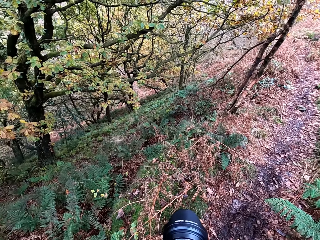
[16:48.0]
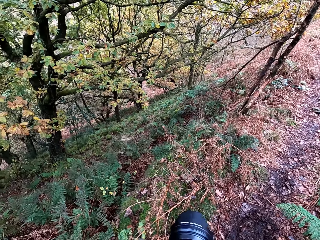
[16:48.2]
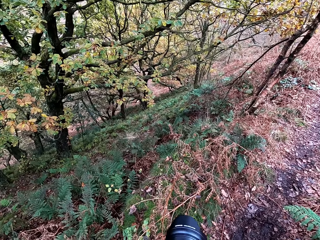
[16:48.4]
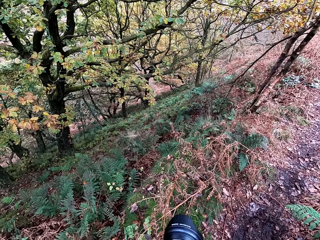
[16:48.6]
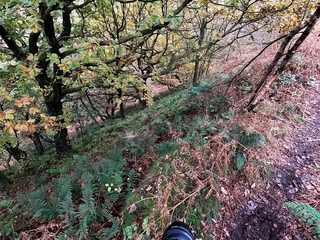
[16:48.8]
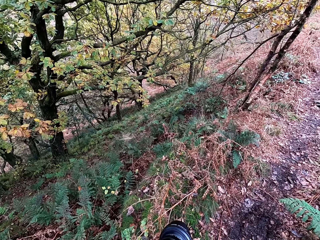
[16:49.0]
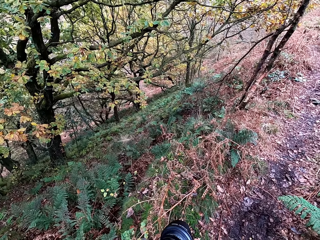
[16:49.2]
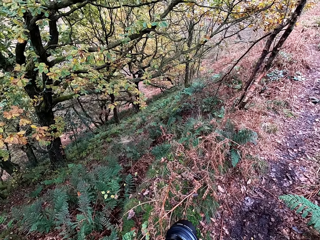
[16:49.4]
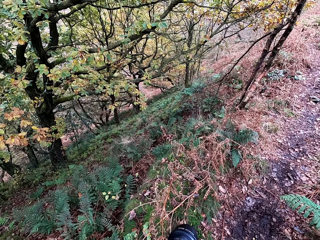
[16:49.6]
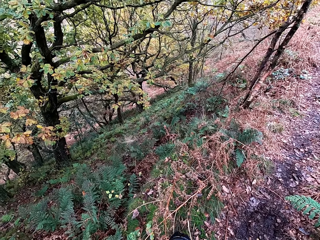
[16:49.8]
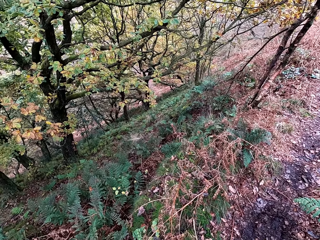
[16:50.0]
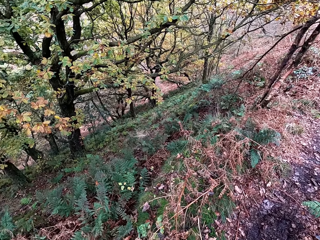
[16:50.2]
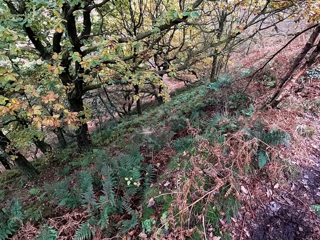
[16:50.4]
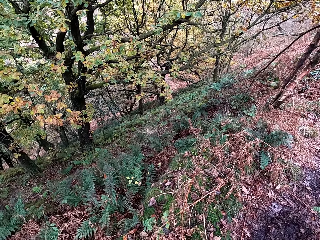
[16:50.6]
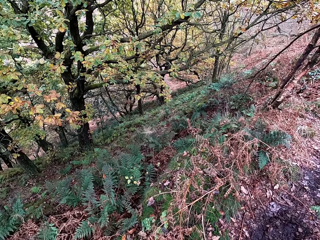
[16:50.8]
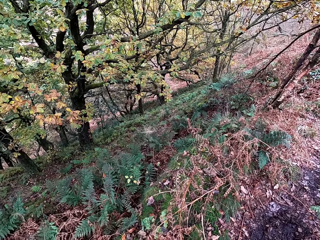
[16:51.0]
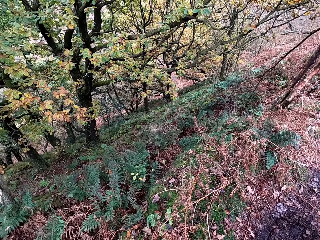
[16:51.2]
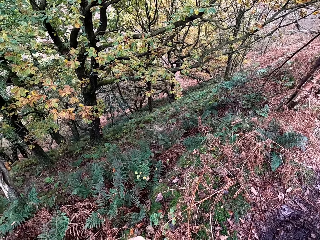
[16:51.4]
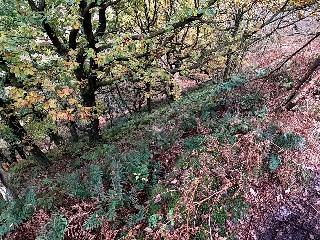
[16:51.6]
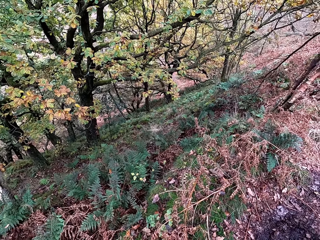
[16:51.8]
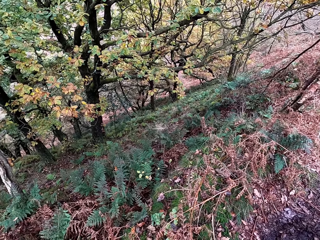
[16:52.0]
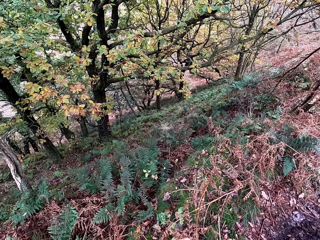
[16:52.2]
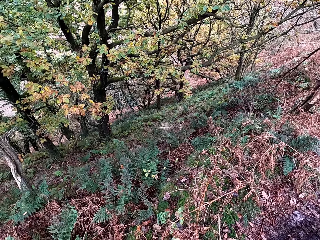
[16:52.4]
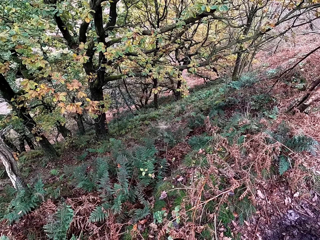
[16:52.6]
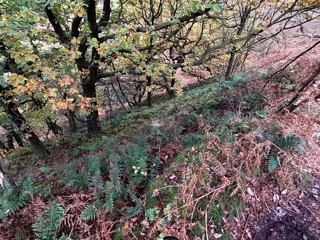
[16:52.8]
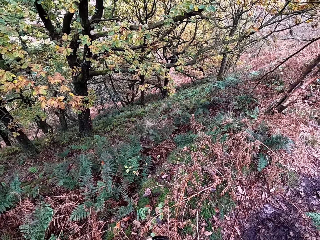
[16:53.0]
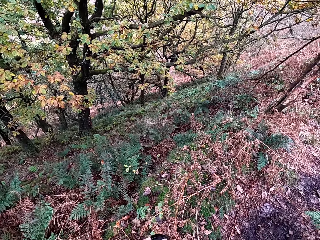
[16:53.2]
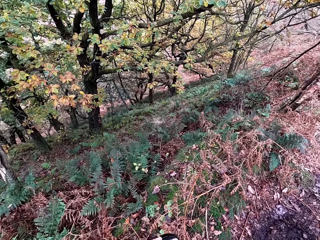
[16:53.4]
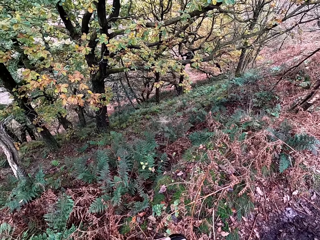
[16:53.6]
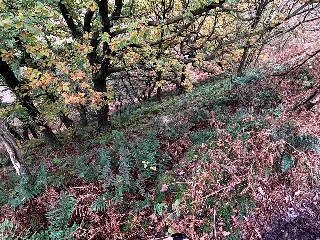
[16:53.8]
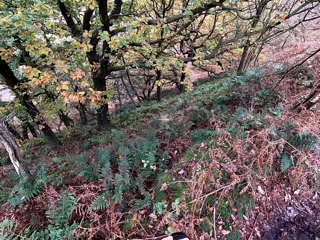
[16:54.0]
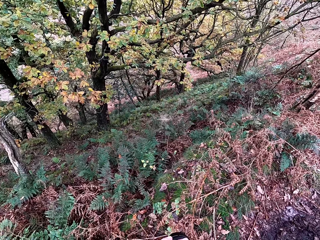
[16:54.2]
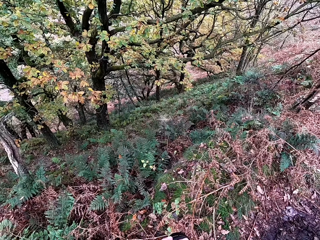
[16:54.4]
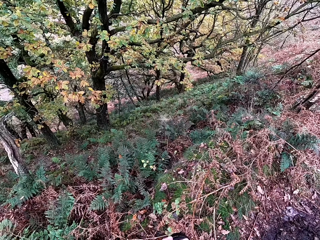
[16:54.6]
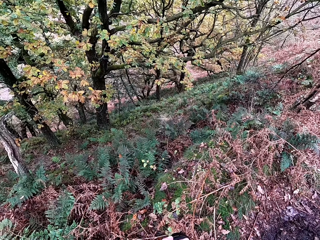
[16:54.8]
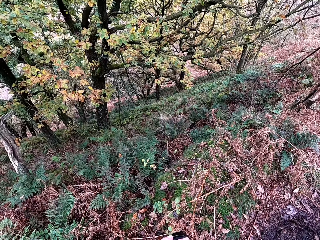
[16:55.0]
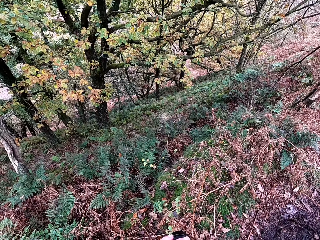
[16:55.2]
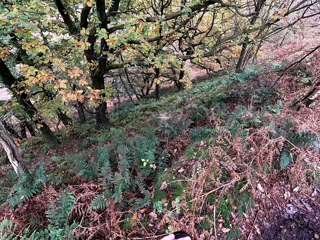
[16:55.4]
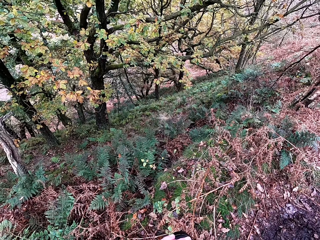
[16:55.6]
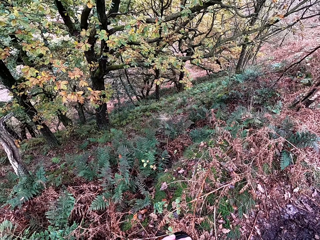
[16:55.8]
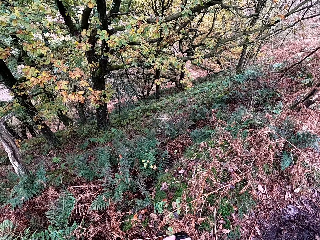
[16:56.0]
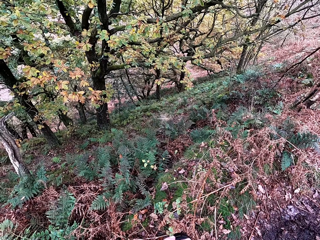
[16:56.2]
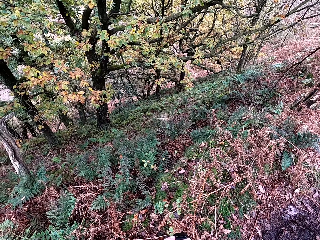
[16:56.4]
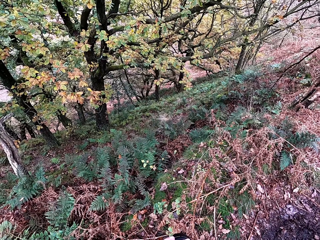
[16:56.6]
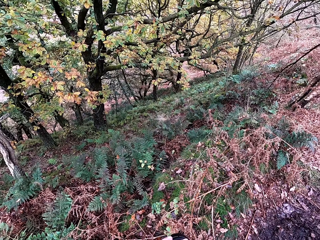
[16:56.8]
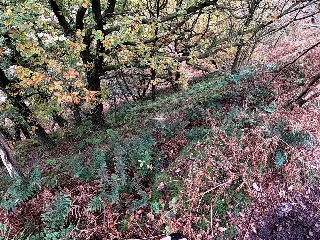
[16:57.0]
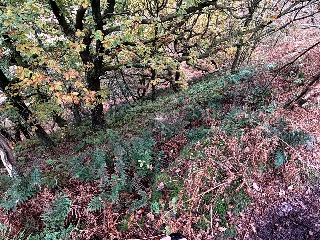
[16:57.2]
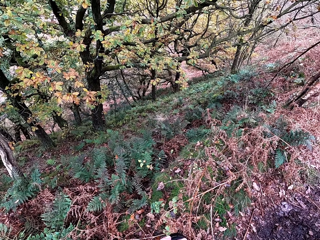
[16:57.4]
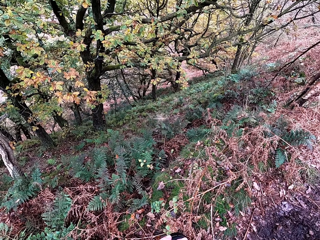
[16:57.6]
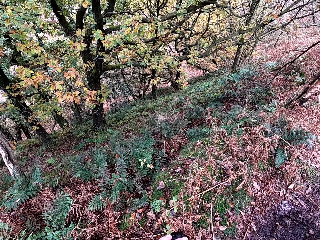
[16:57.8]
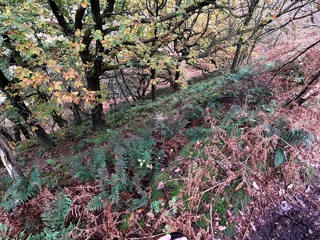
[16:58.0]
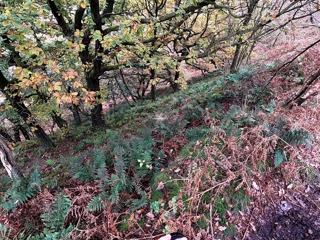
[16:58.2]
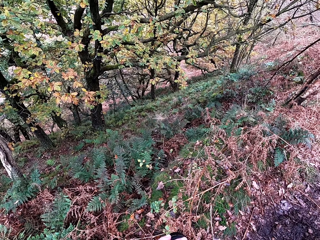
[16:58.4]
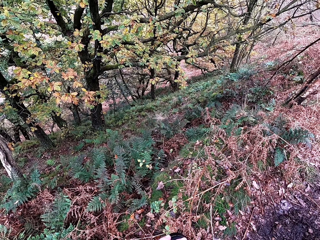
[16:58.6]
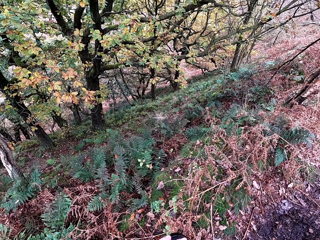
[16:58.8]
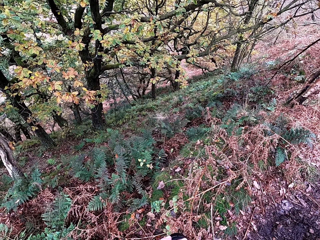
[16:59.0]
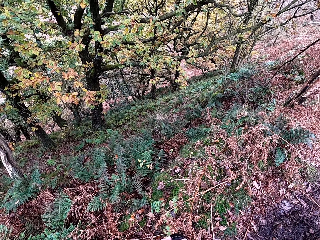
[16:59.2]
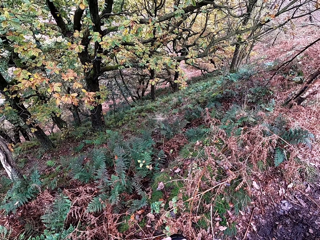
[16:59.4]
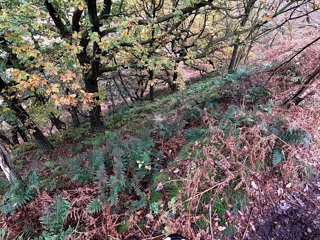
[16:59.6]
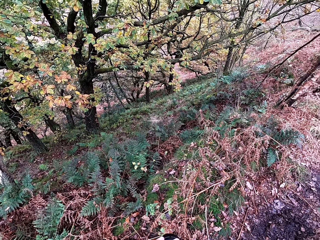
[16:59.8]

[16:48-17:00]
The camera wearer holds a camera. They do something.

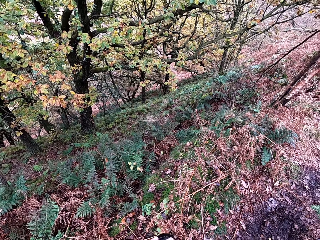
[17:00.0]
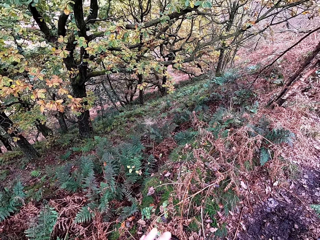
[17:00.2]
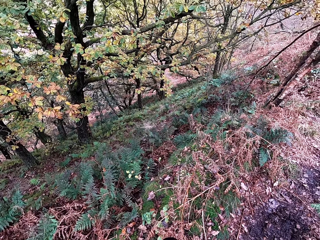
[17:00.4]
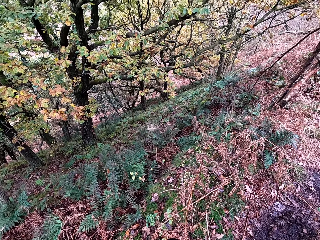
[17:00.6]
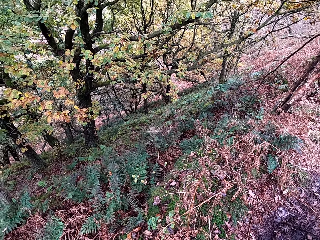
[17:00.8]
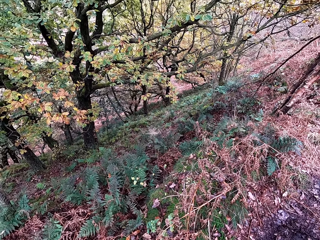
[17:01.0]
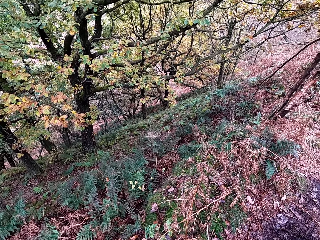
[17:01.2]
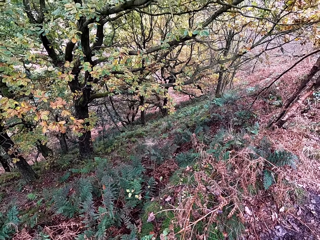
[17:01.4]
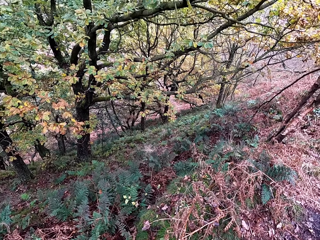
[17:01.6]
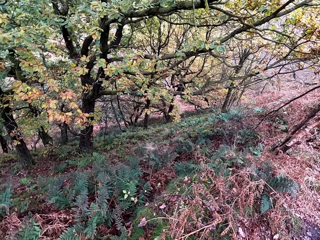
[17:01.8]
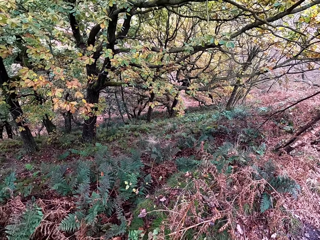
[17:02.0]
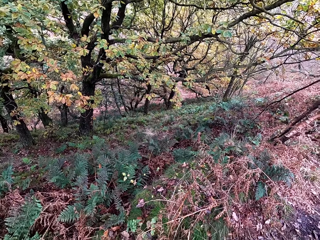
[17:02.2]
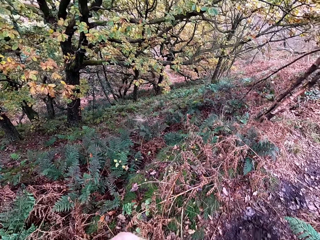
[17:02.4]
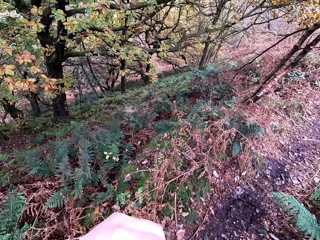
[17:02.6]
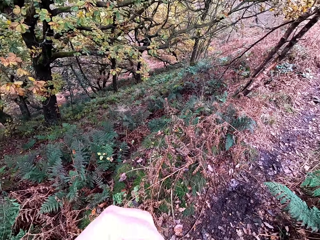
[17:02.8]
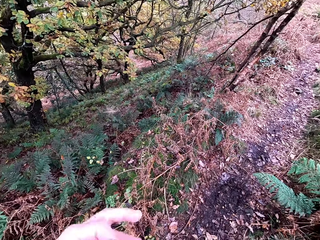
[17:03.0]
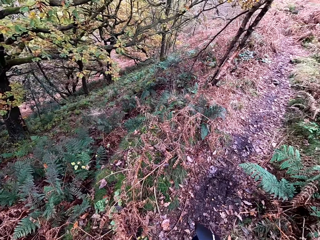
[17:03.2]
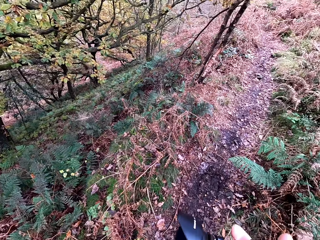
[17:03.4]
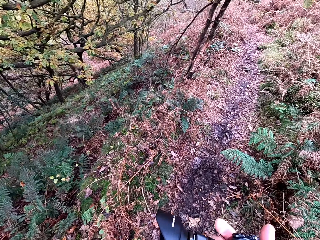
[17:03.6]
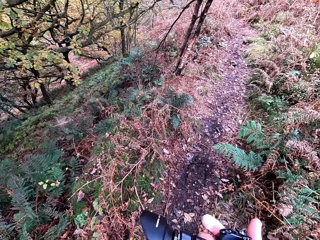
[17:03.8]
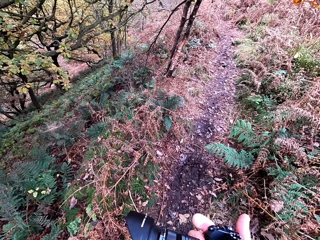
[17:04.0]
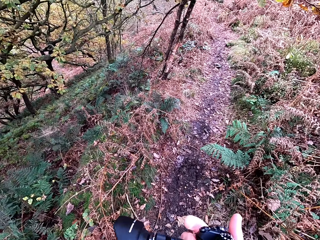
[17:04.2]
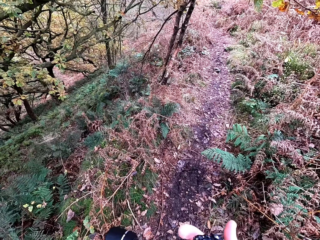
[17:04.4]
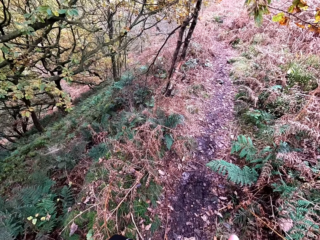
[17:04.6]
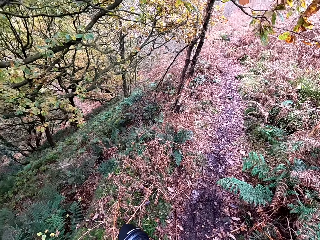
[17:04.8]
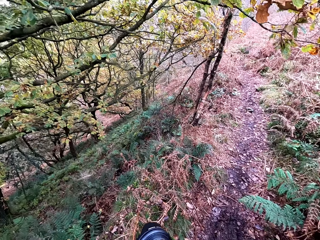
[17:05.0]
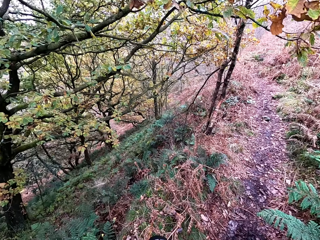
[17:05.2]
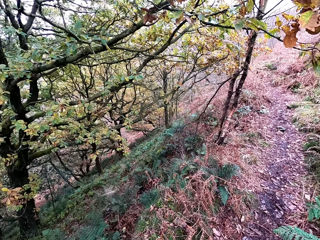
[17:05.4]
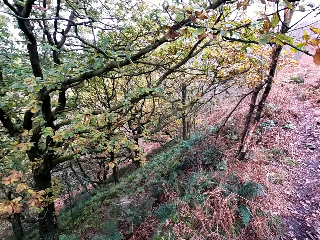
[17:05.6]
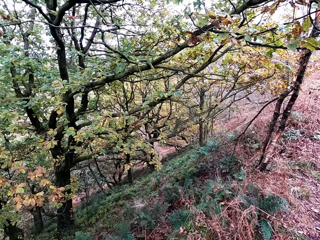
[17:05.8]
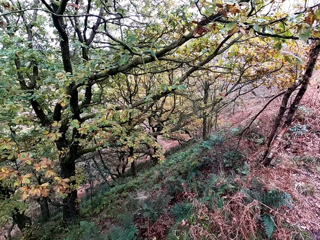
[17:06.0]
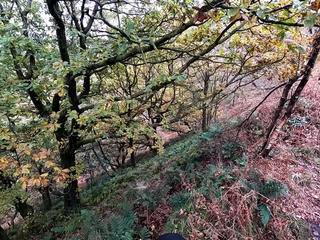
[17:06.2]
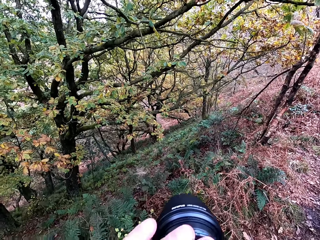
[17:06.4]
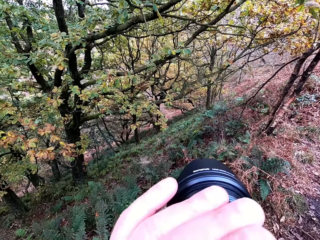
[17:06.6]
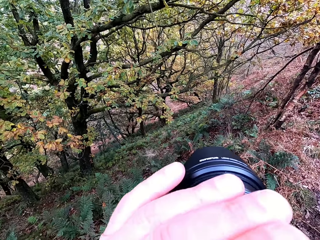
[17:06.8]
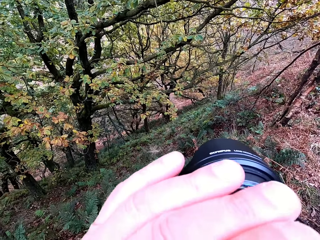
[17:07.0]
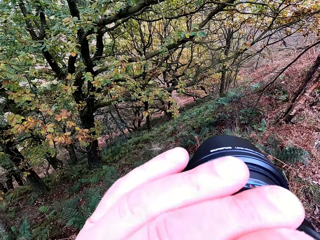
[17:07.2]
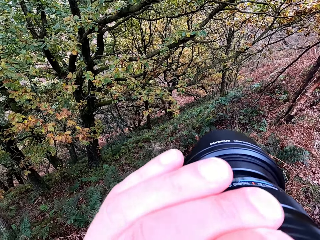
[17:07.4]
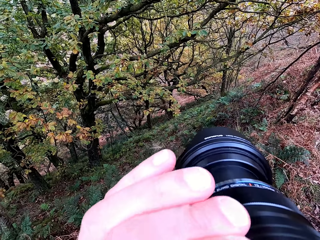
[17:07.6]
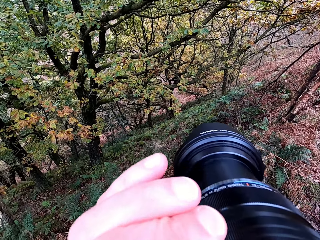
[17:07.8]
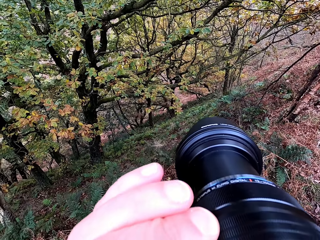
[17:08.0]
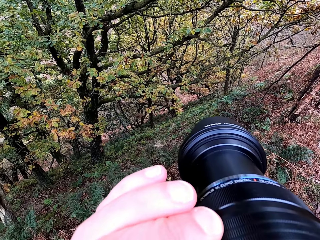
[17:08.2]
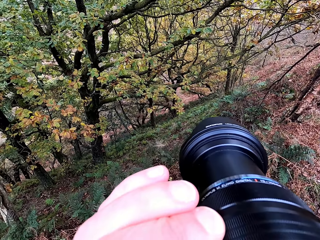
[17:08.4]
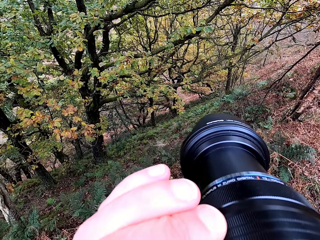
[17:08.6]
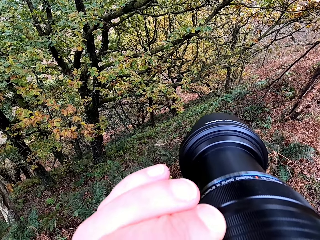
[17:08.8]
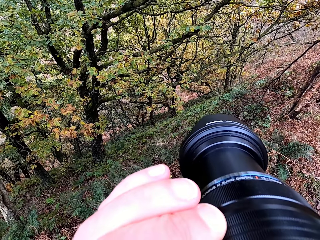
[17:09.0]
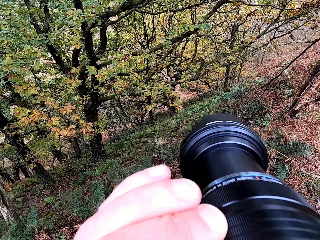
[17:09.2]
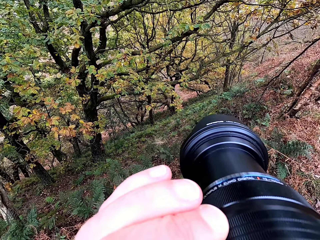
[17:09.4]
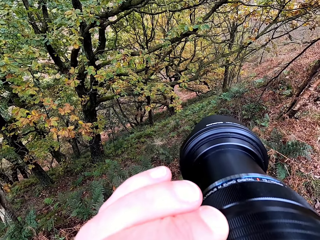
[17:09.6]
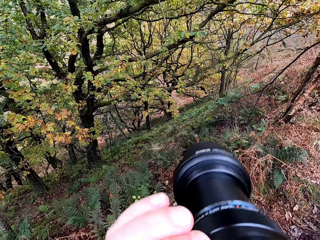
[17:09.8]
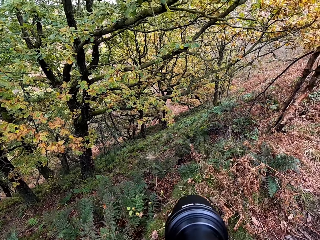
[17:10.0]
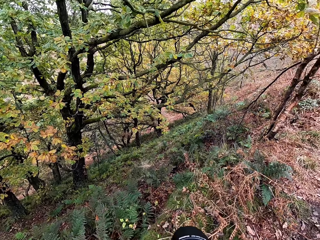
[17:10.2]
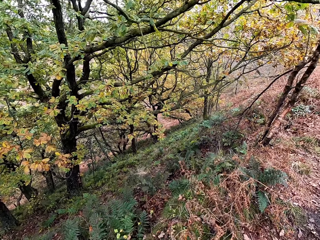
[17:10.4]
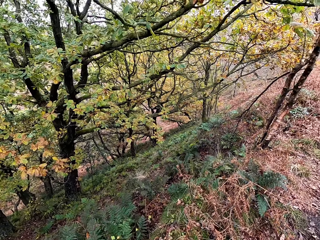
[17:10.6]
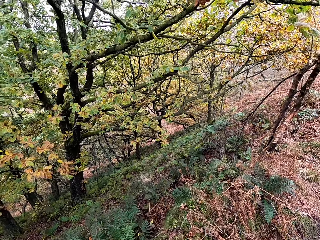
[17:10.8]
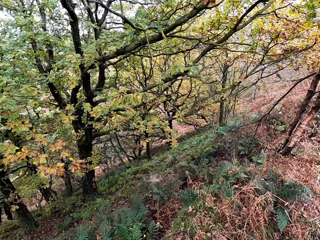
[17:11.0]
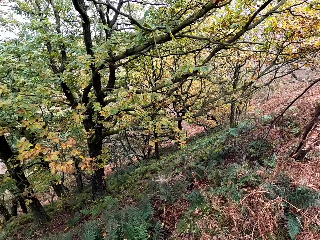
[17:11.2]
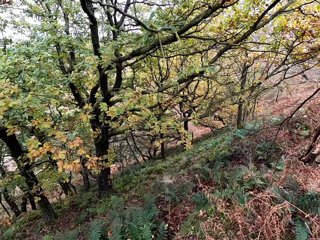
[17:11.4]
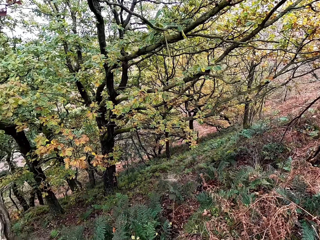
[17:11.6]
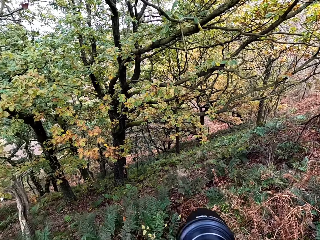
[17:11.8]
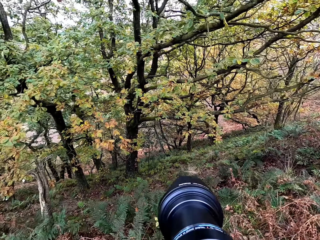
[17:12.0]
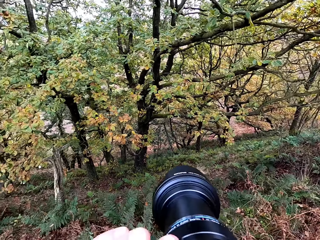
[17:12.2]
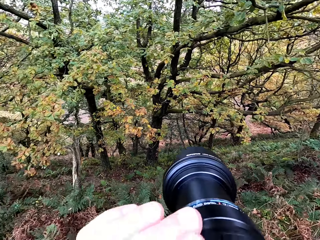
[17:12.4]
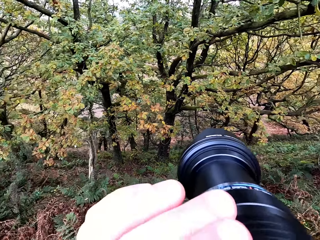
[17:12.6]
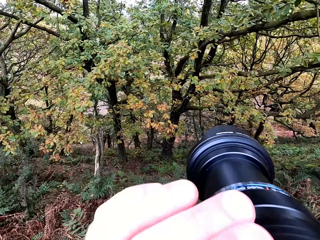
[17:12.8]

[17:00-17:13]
The camera wearer takes pictures with the camera.
